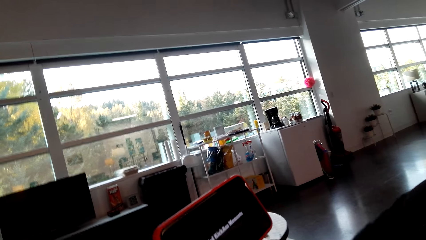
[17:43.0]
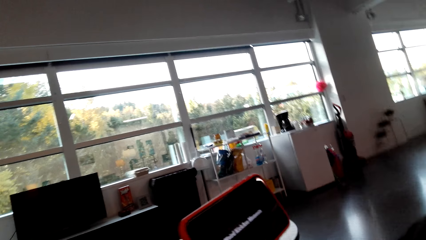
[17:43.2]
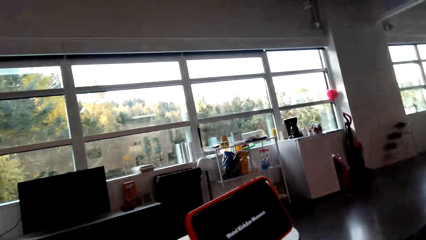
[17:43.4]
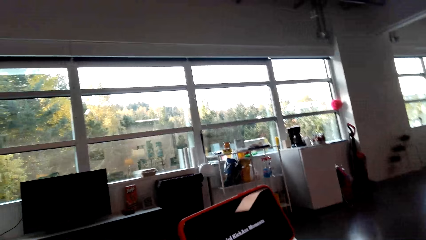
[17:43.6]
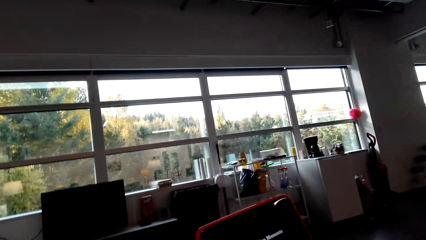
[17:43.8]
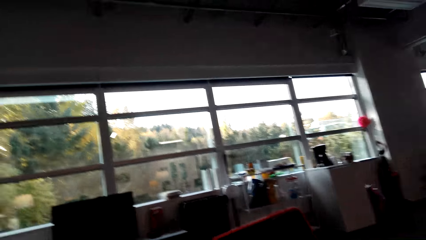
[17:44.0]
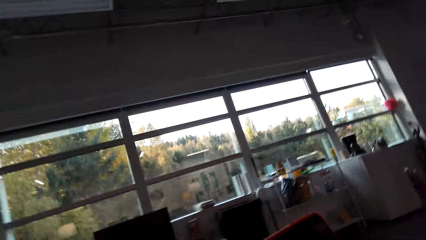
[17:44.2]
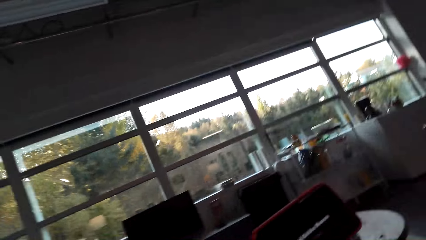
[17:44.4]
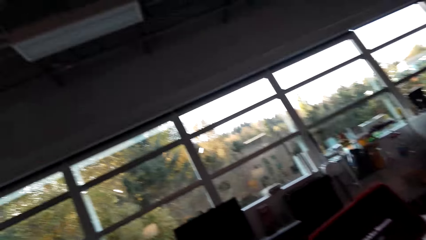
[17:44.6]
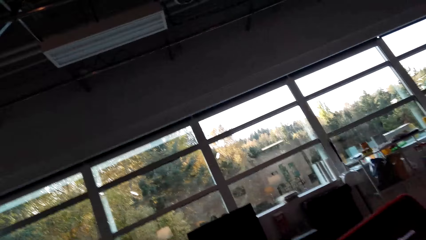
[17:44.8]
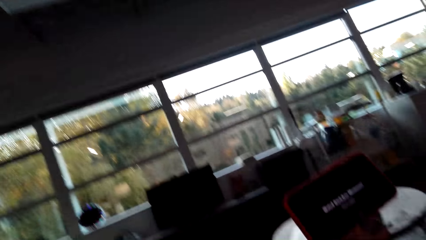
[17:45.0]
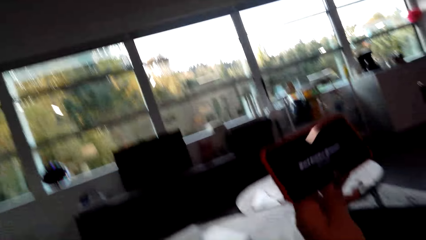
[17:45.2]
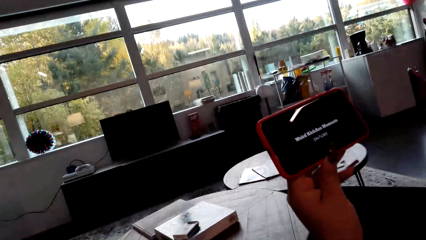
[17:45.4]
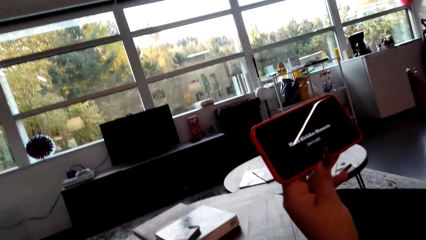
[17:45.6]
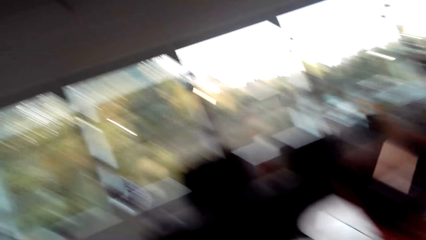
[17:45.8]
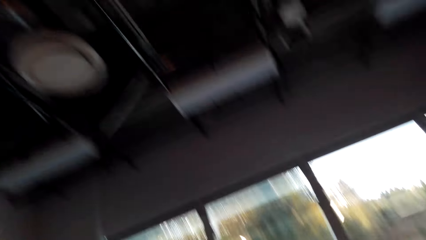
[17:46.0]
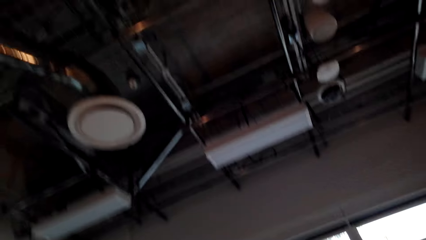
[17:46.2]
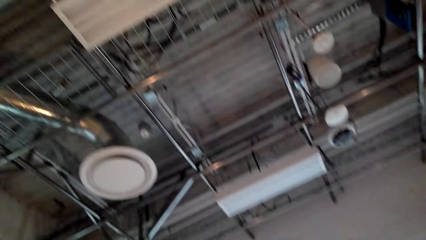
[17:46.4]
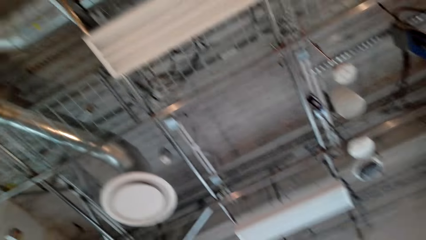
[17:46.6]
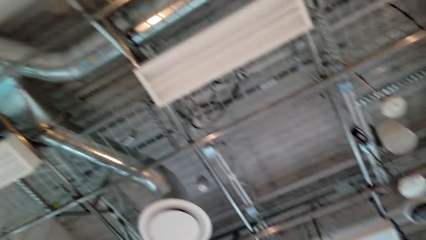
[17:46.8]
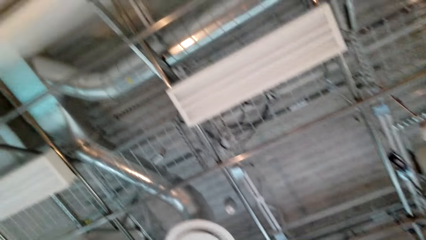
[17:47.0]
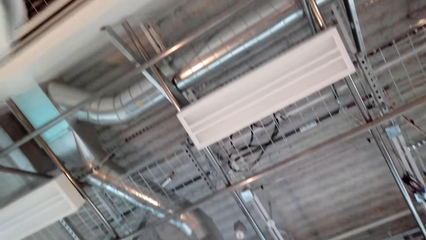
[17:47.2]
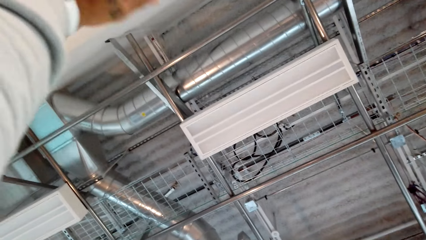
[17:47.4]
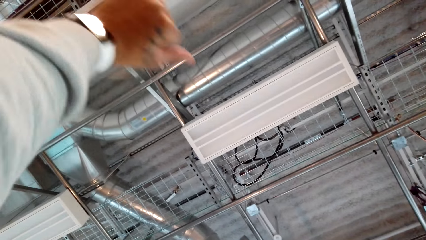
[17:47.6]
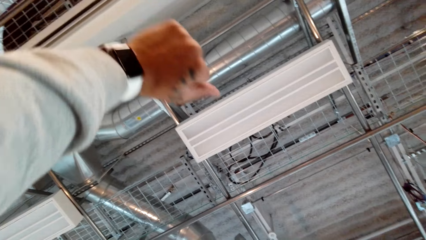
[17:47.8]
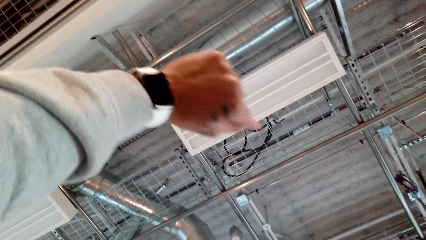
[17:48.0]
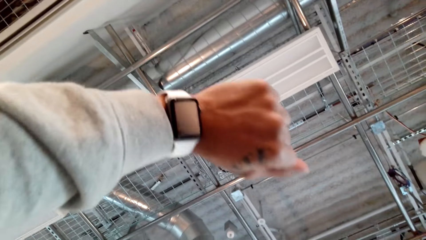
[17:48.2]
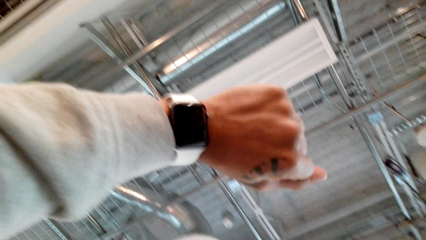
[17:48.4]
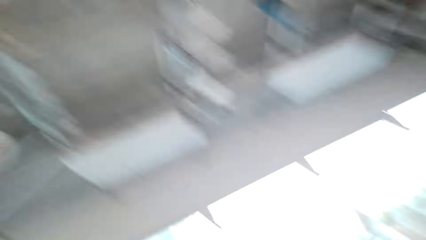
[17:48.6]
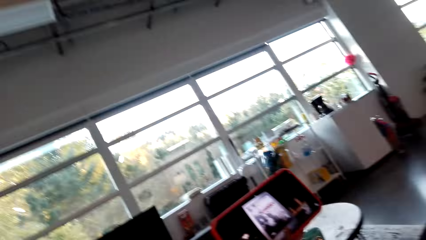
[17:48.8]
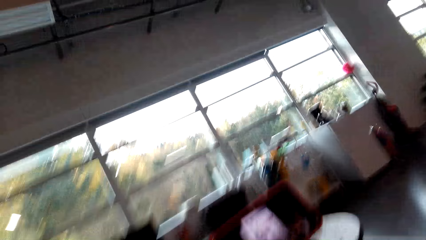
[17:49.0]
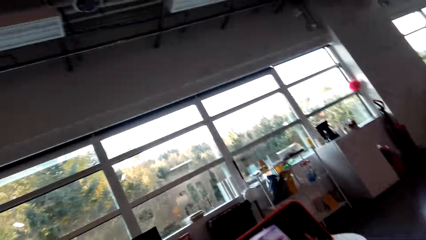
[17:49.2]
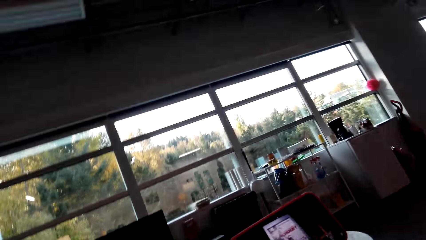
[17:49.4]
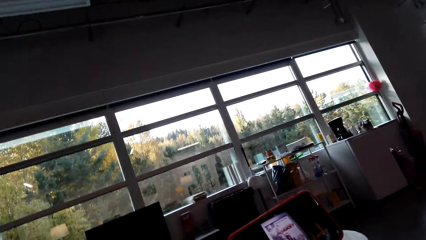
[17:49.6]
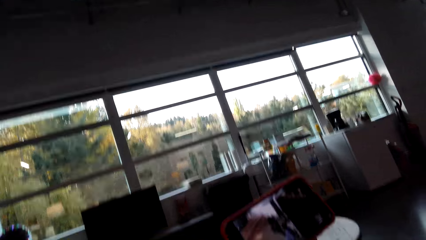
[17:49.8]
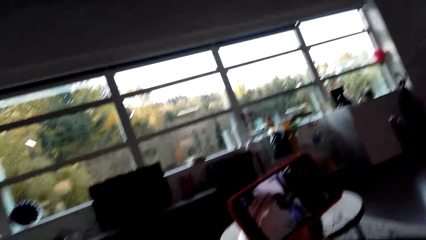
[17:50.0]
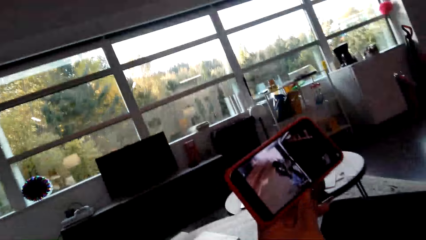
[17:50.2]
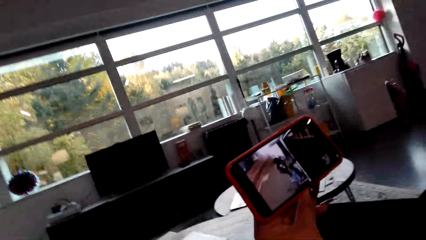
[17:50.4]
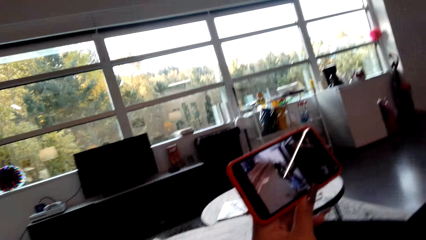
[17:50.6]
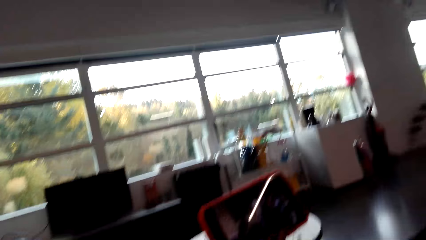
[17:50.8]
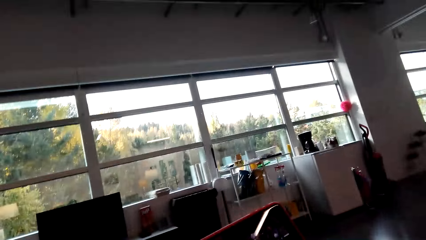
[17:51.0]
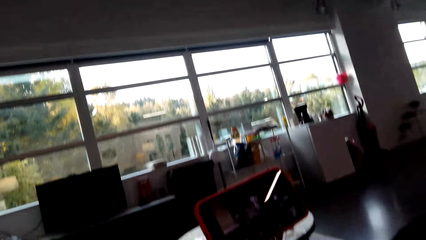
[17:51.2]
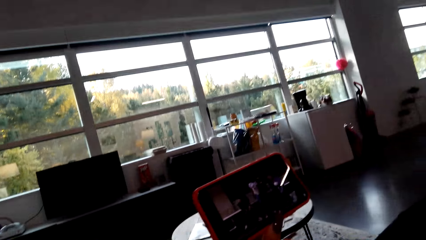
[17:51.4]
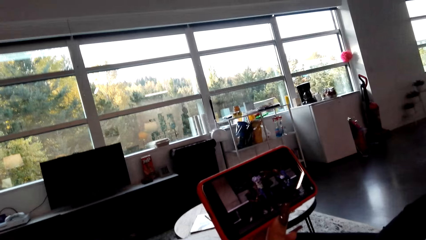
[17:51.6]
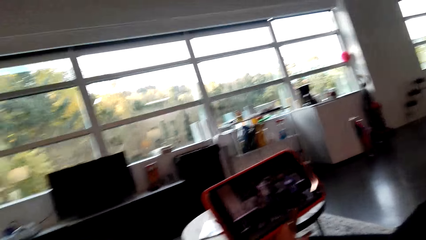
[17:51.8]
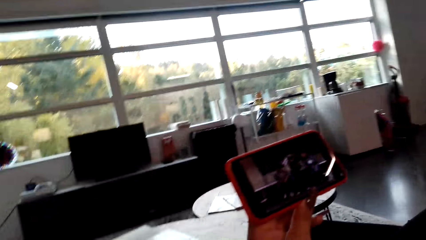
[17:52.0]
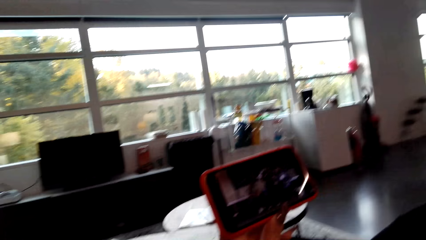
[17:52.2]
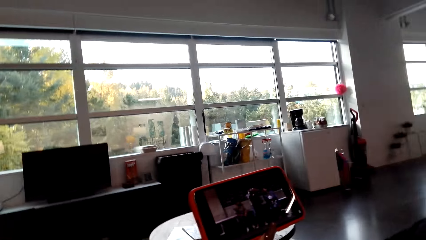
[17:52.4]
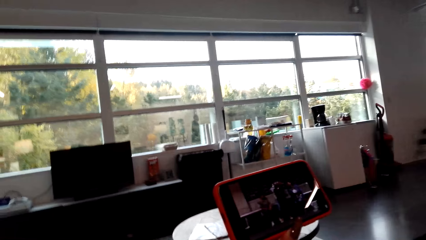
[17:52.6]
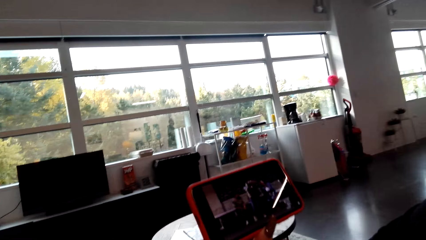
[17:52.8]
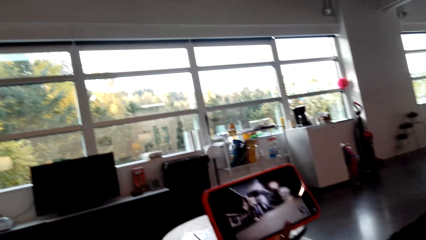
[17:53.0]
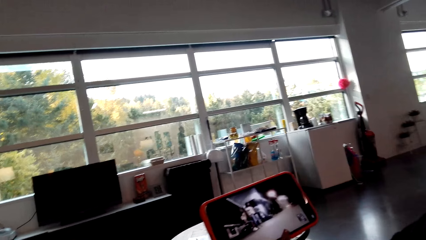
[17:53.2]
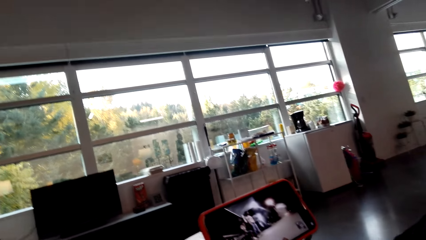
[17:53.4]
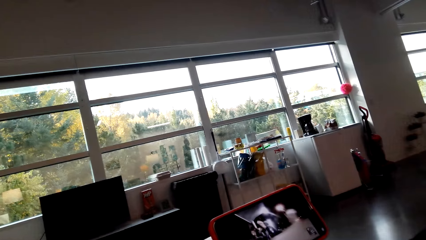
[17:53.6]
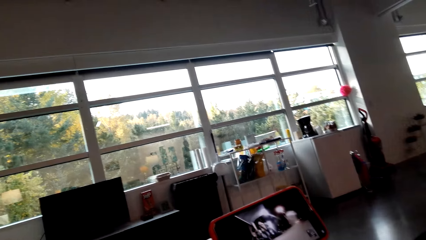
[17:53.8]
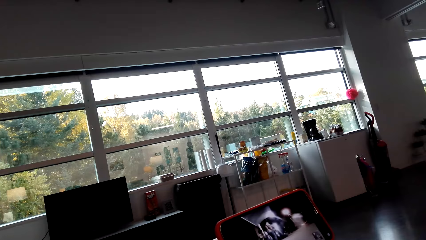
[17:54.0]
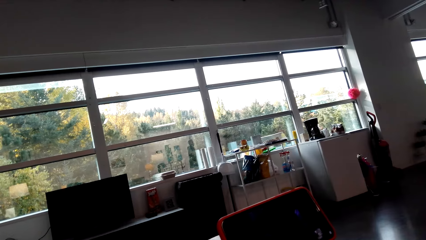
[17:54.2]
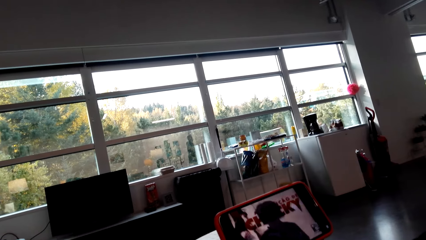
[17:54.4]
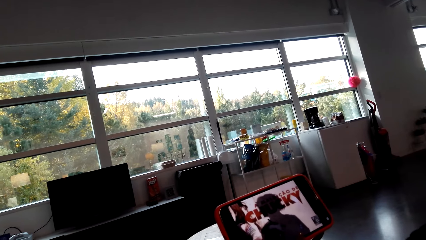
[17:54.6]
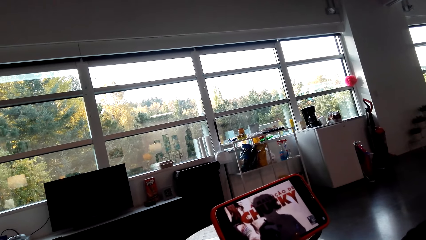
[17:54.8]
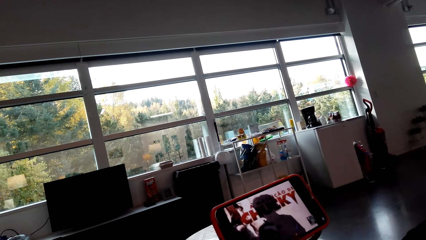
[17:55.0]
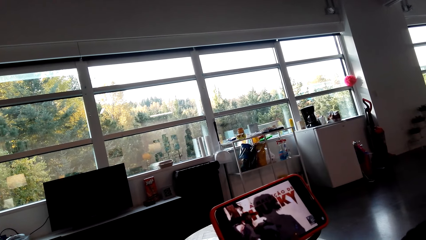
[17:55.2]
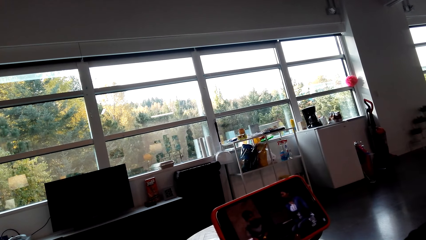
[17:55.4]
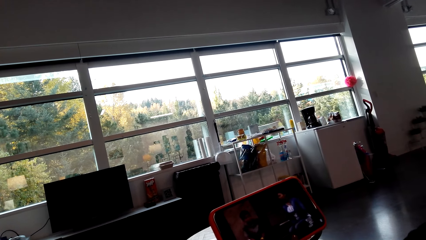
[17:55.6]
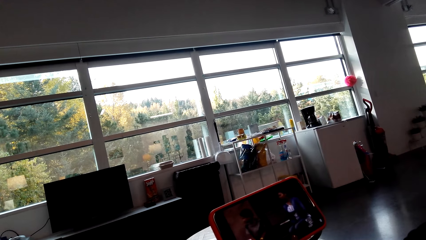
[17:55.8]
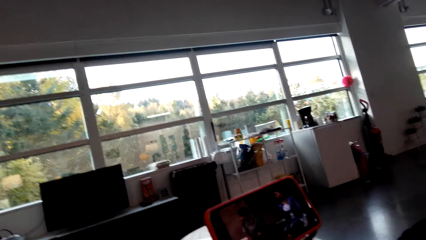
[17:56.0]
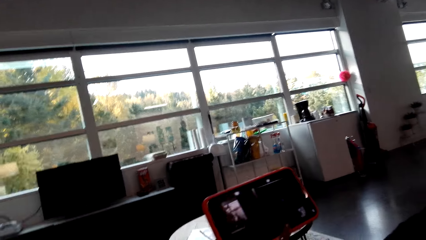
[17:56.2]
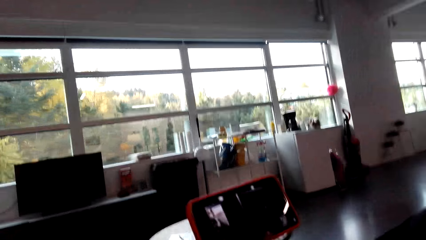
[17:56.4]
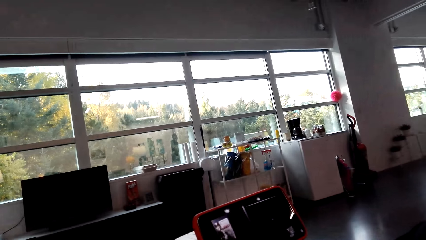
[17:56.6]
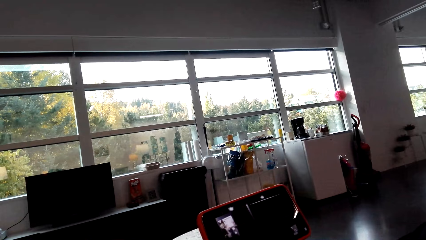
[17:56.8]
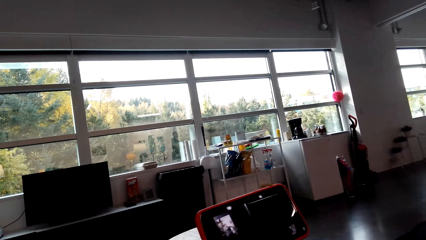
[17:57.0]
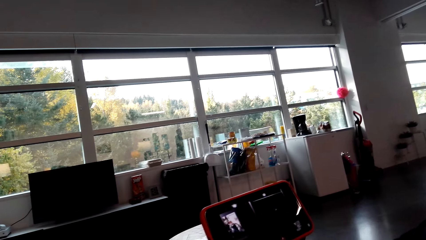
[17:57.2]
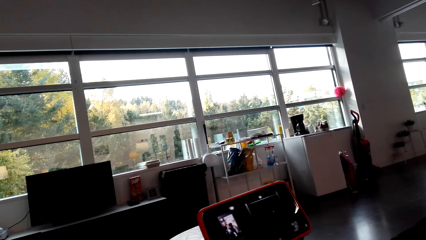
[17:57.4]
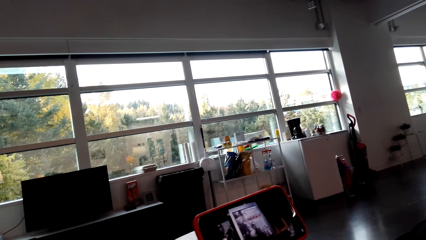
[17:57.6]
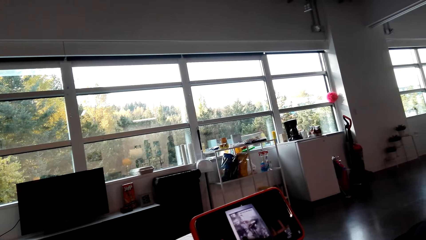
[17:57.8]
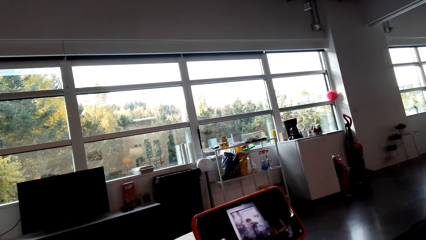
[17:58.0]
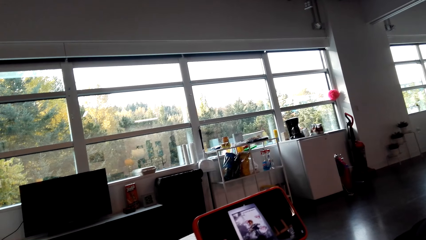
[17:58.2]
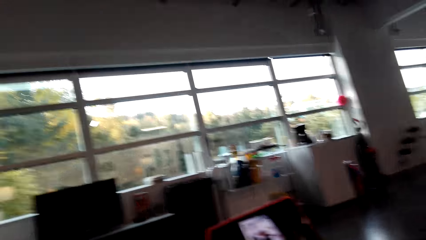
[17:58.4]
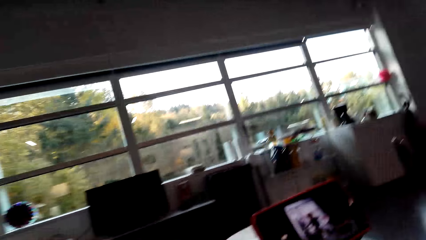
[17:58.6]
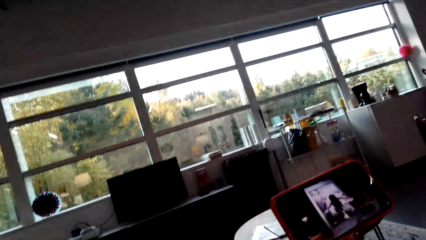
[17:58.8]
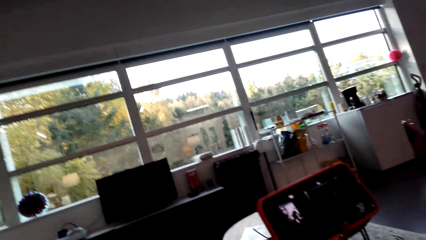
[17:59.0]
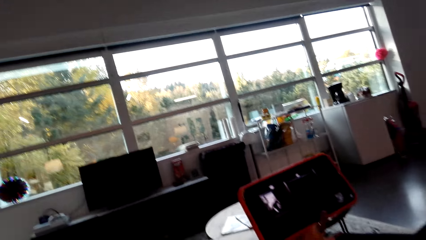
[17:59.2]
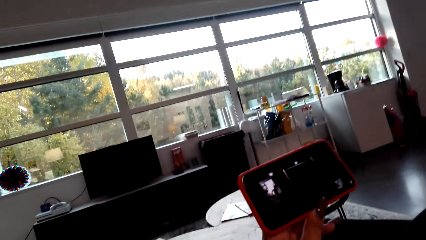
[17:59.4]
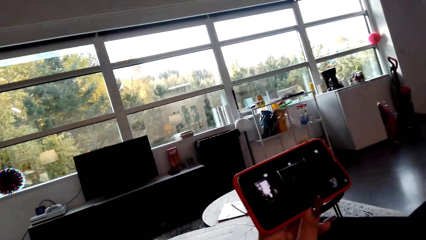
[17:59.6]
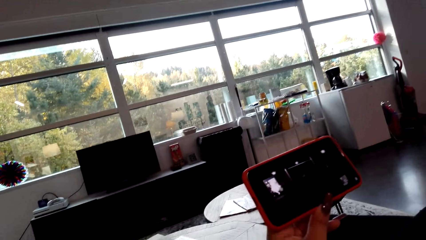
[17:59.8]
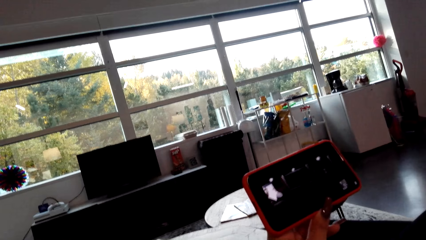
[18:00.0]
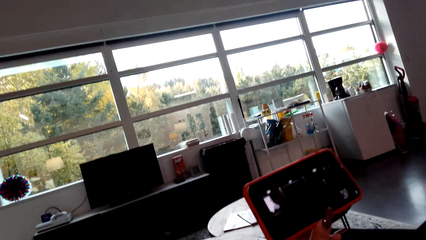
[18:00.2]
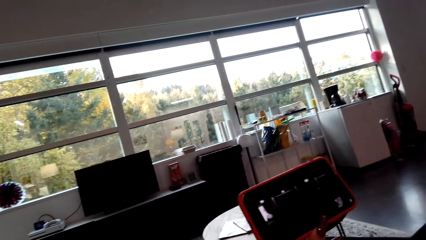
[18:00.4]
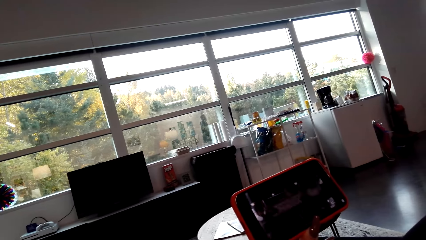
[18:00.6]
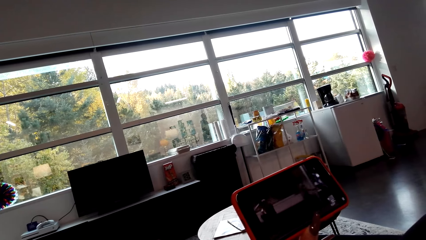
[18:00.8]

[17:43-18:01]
The camera wearer stretches his hand. He looks up. He looks at the watch on his wrist. He looks around. He looks at a lady's phone.
